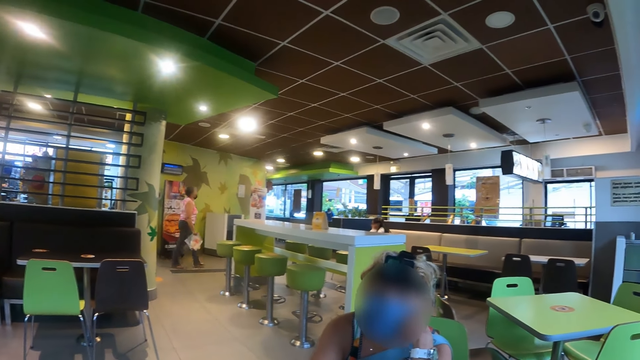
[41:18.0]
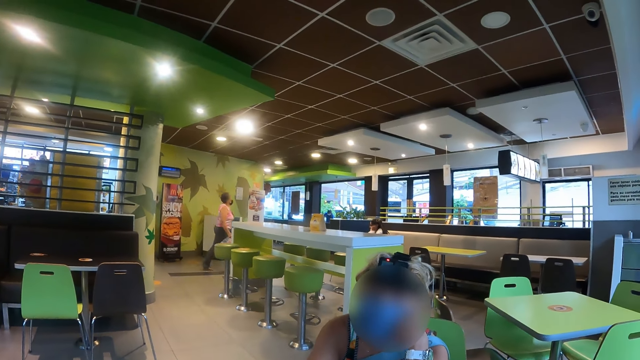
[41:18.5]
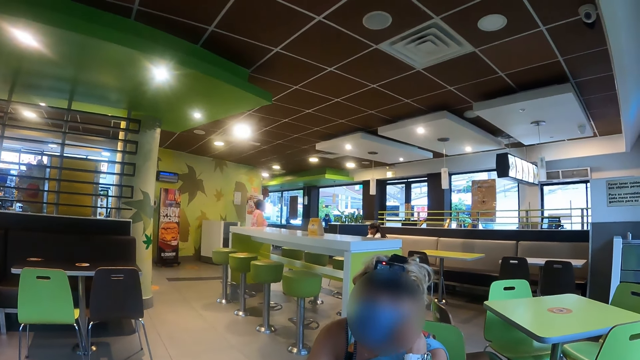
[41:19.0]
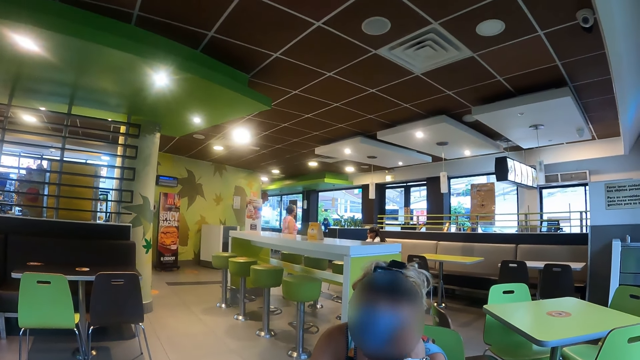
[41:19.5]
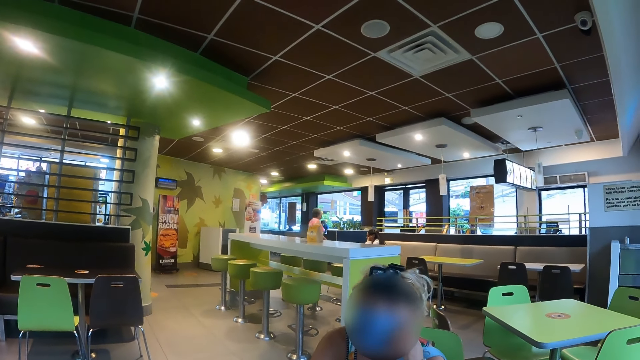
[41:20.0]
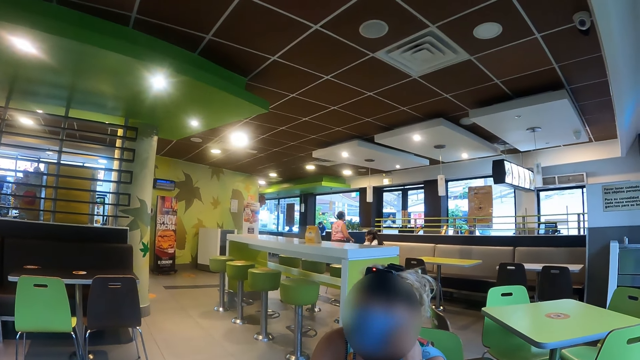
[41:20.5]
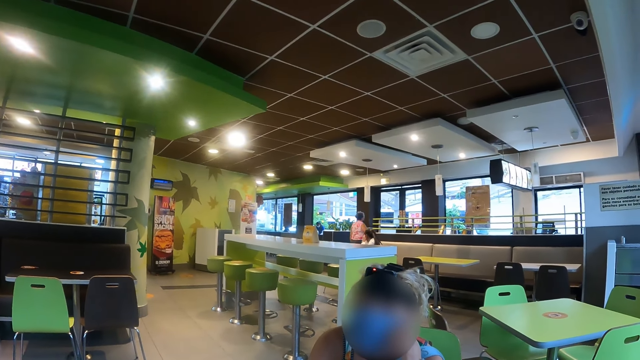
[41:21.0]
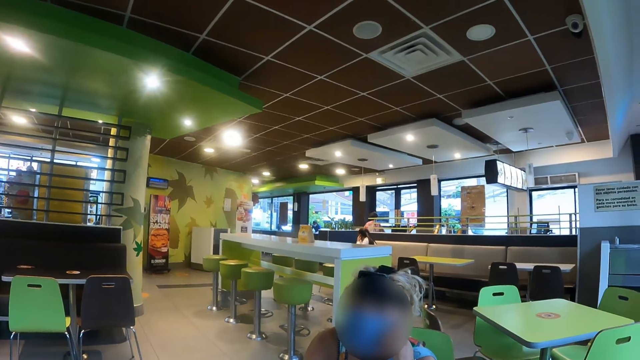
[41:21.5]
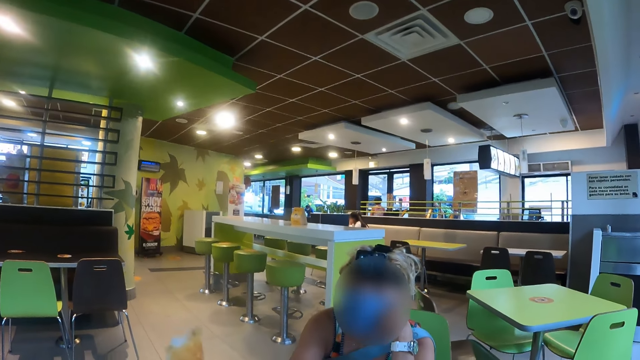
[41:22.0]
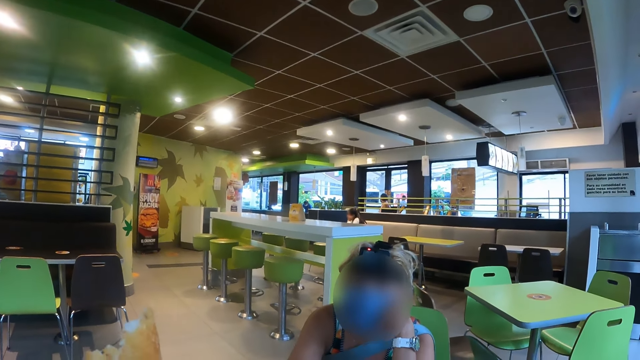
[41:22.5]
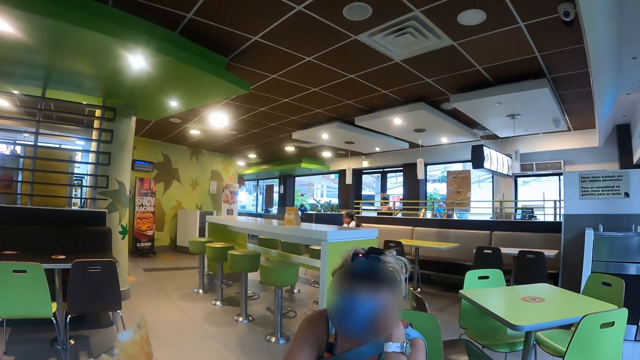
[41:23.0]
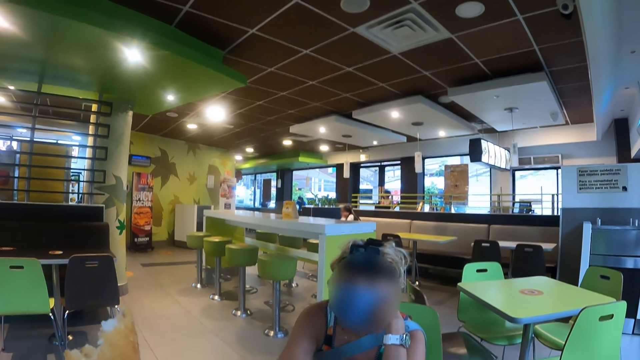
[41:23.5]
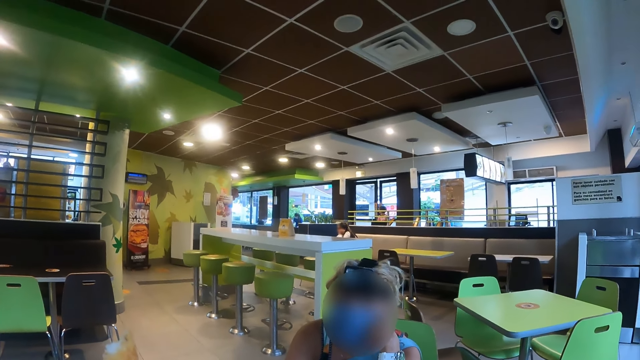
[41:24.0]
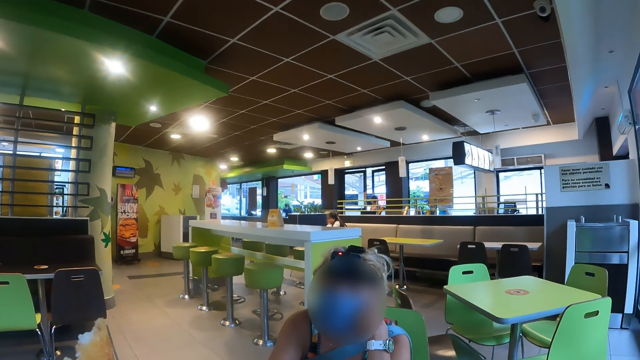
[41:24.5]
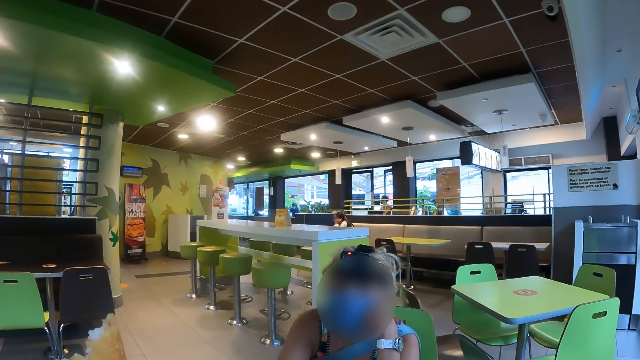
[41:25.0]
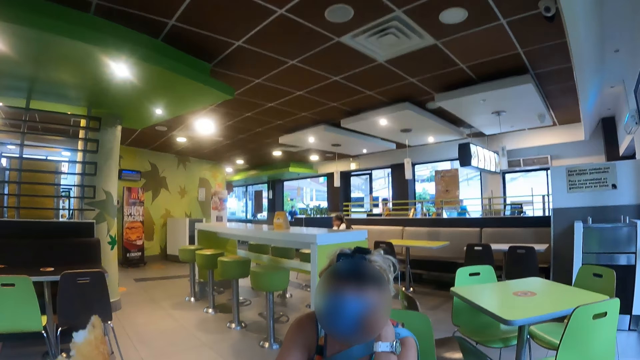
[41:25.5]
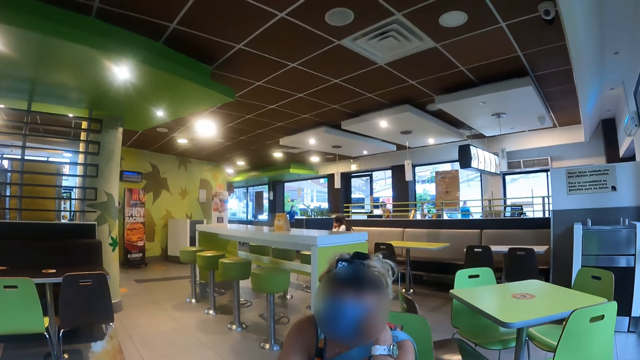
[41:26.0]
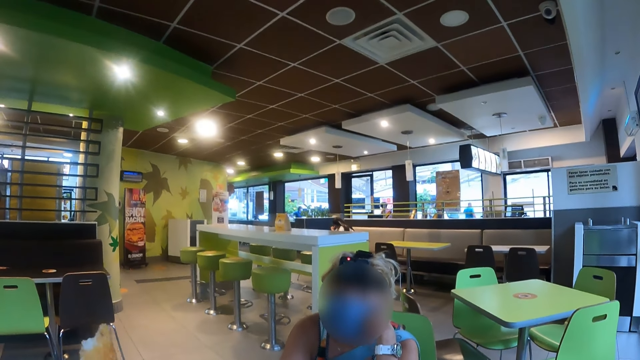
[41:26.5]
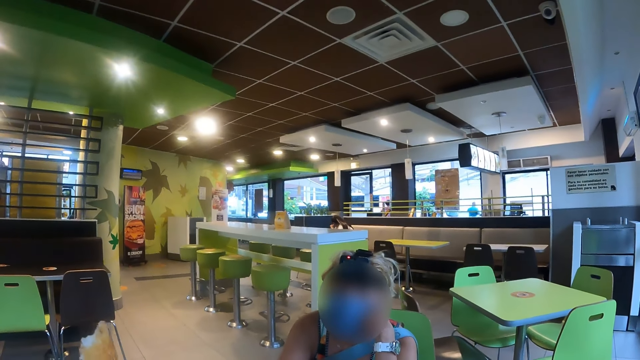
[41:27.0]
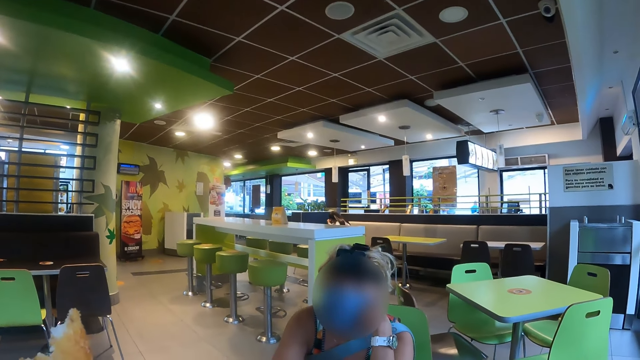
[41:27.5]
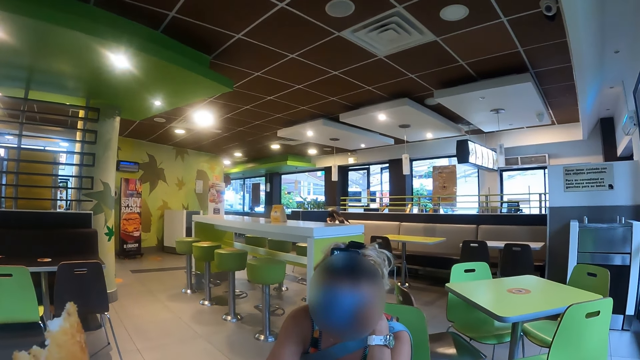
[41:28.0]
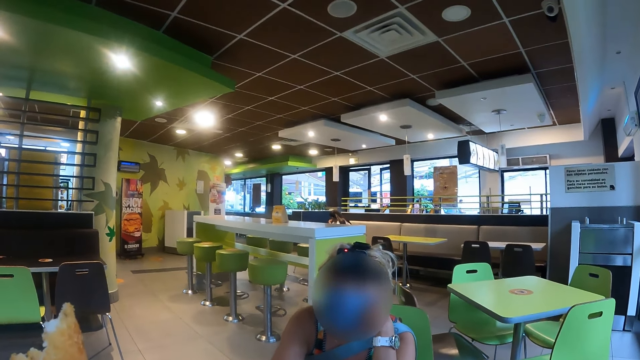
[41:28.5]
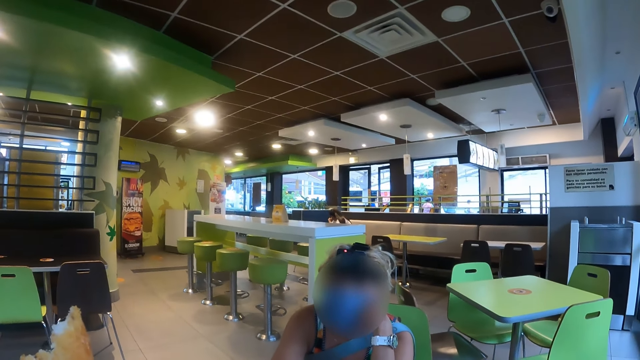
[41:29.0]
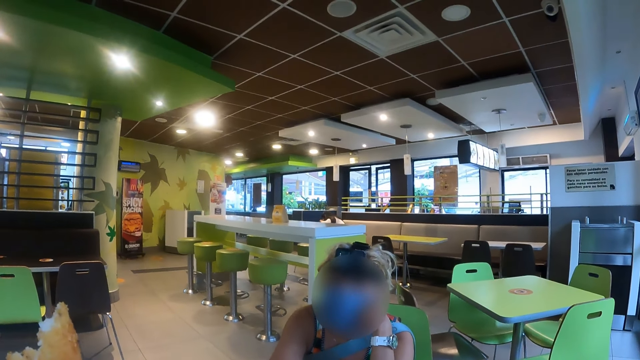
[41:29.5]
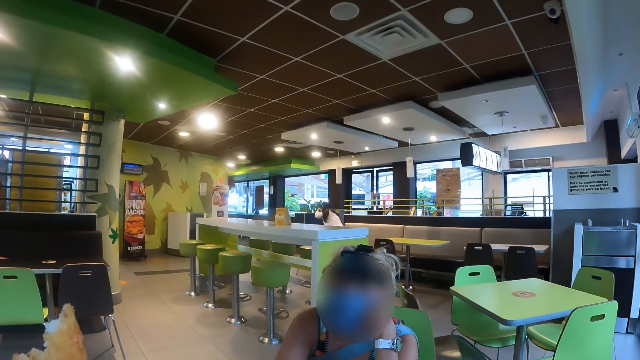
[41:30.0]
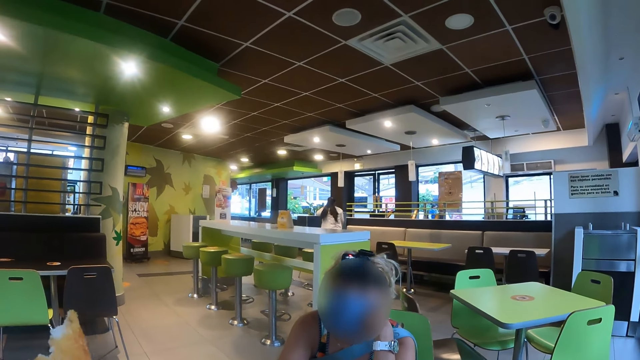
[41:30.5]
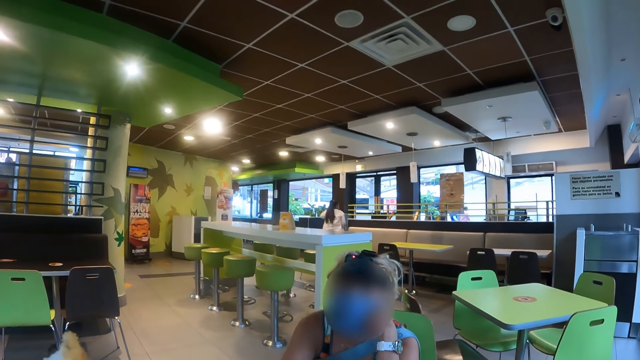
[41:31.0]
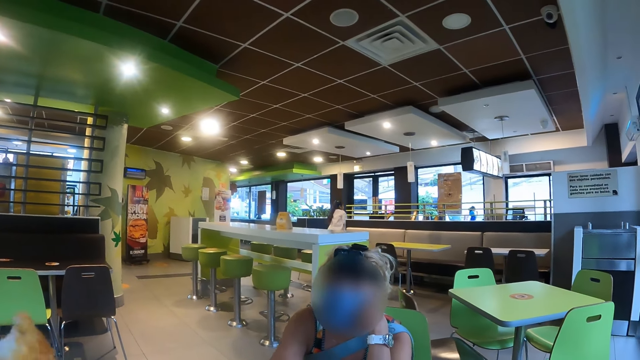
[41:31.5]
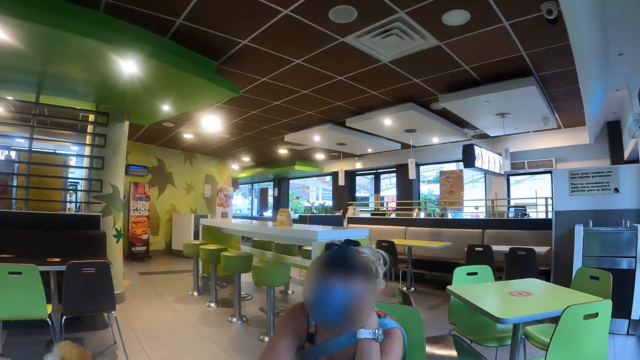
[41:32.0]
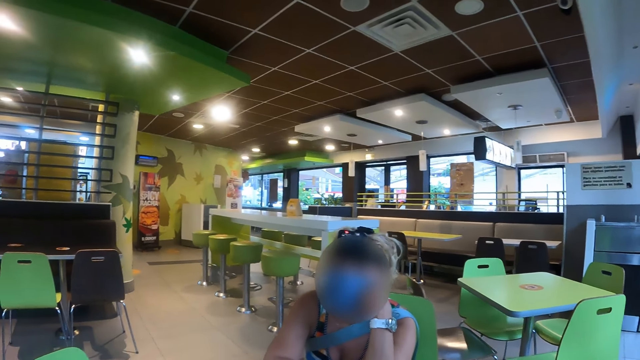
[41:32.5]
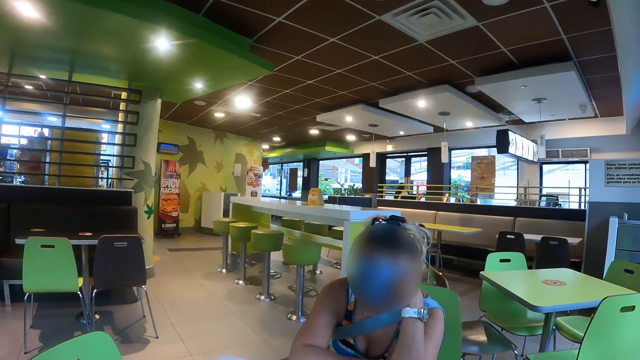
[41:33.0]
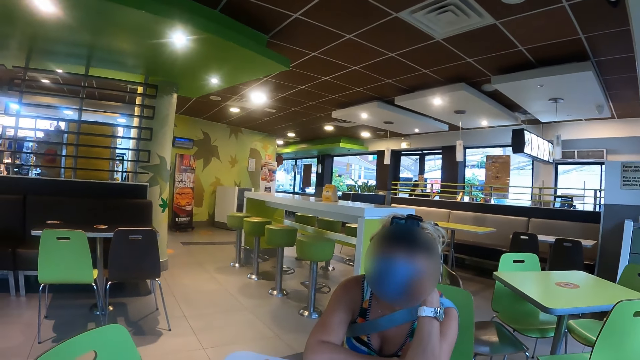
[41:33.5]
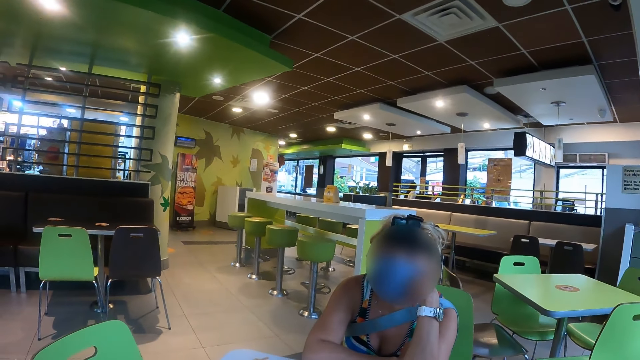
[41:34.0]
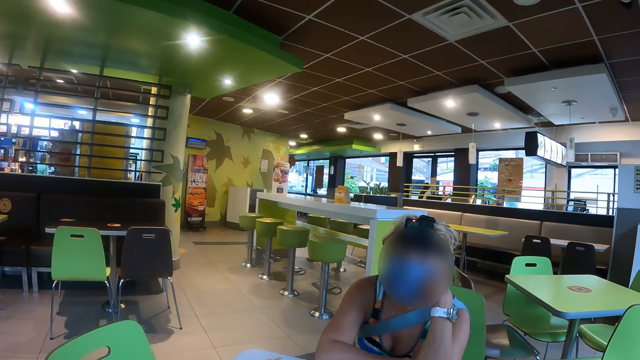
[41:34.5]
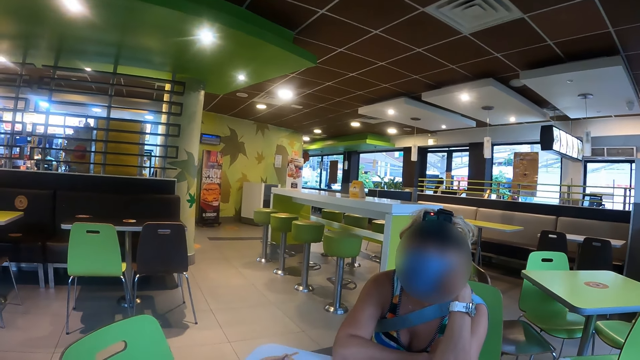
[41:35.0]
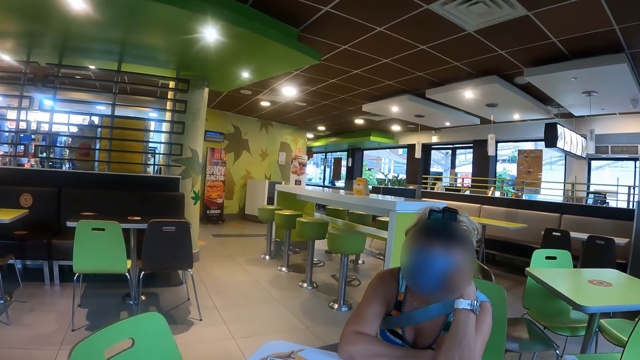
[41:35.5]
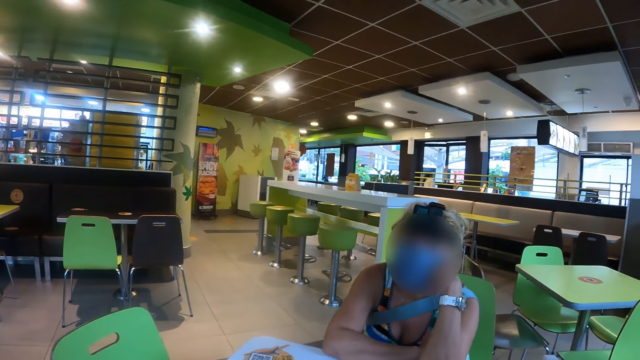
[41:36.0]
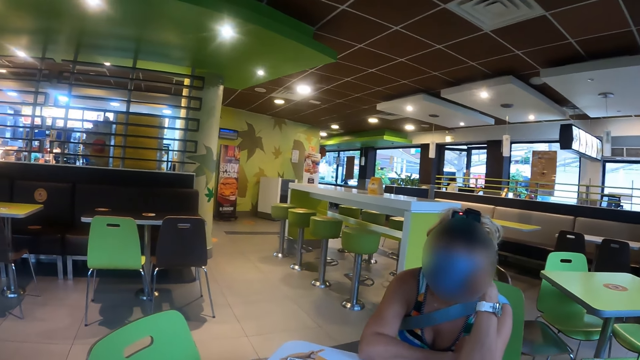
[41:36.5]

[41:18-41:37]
The camera wearer touches the snack. They converse with a woman. They eat the snack.

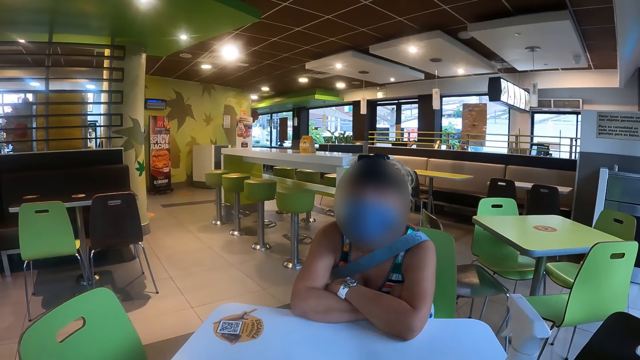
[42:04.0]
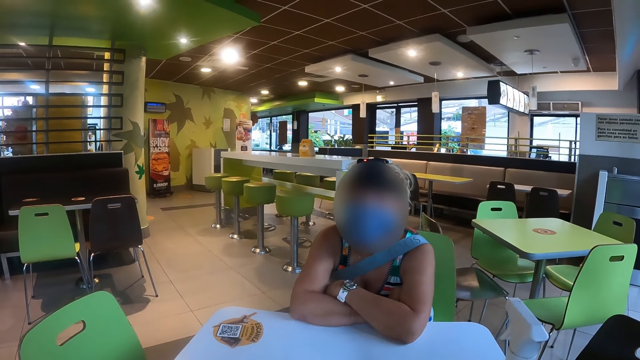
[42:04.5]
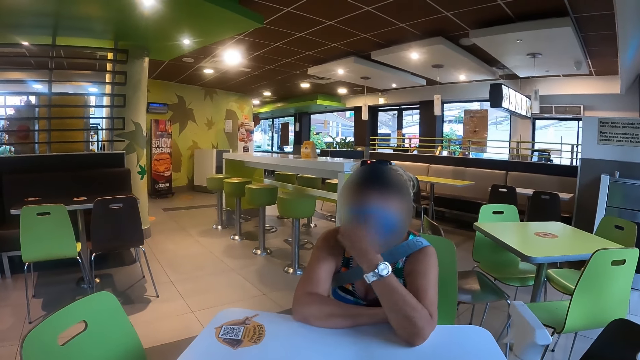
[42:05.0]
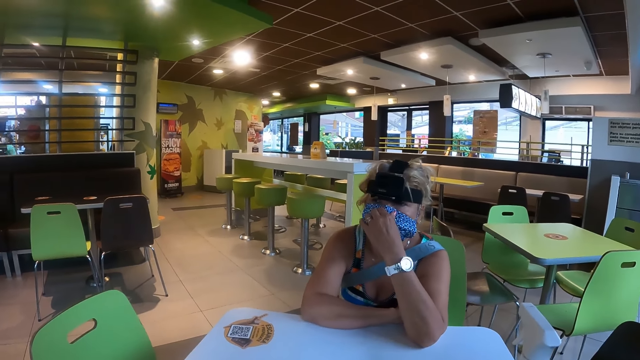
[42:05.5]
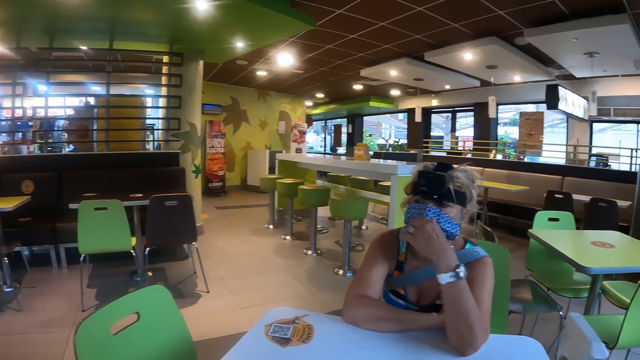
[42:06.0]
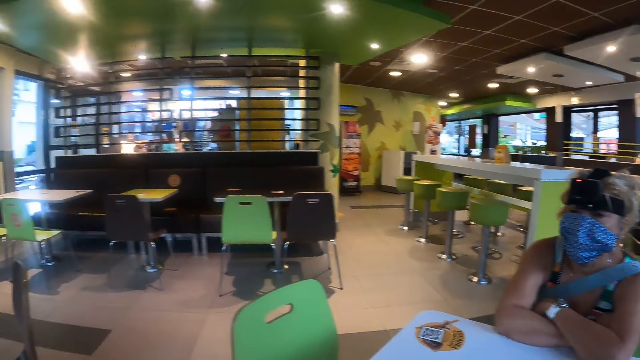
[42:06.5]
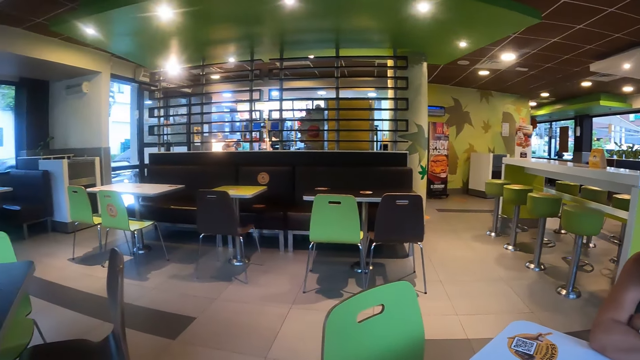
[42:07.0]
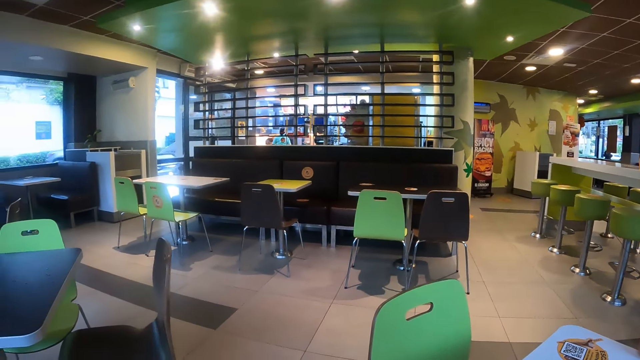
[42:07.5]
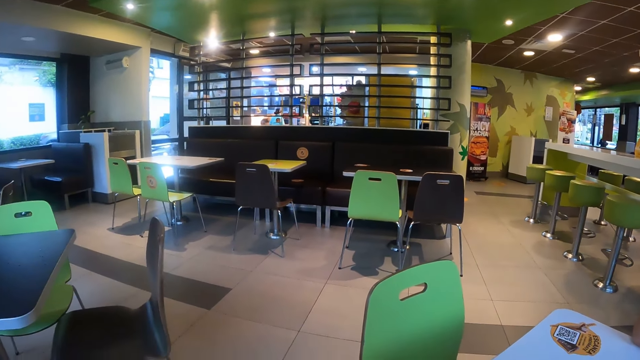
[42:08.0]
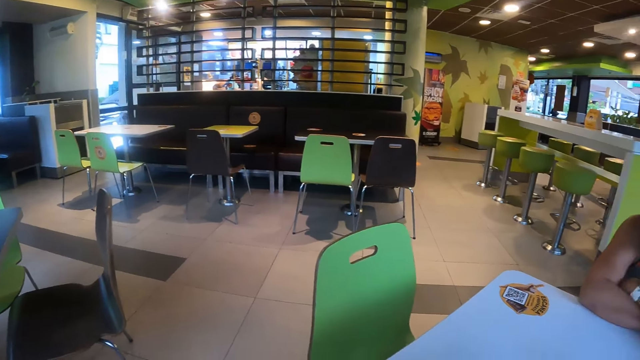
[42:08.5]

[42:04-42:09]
The lady touches the face mask. The camera wearer looks around the restaurant.
